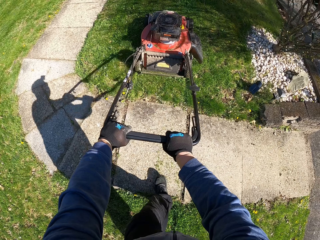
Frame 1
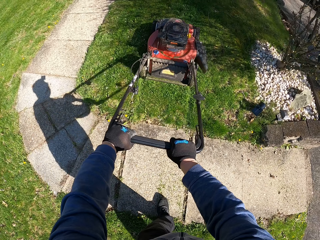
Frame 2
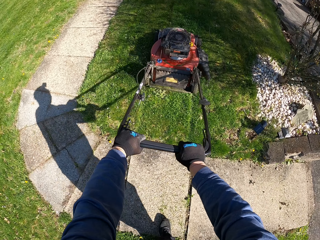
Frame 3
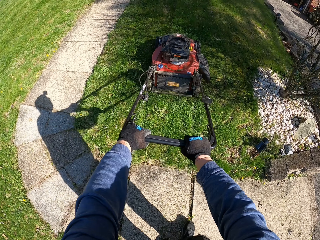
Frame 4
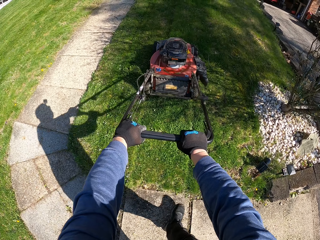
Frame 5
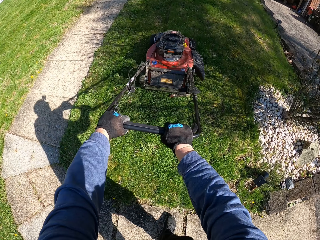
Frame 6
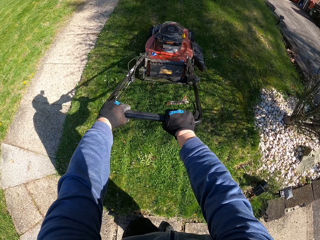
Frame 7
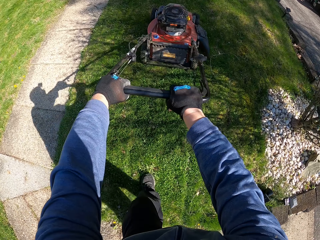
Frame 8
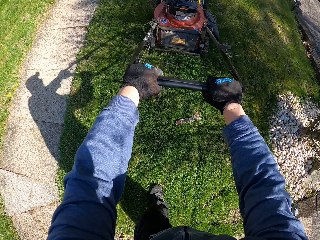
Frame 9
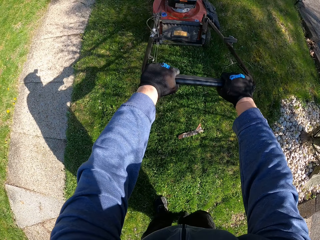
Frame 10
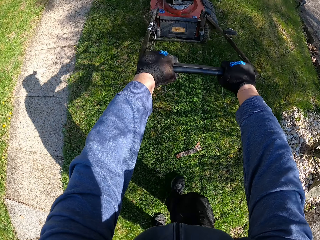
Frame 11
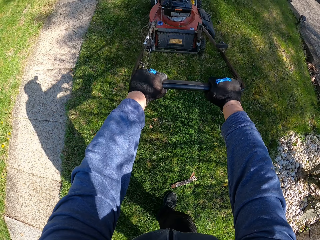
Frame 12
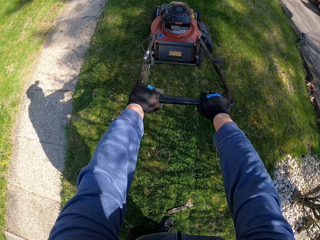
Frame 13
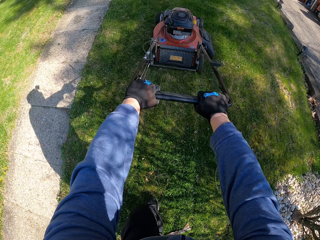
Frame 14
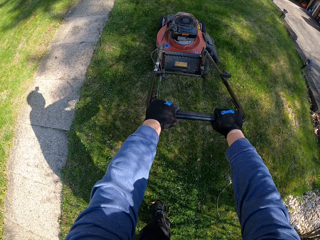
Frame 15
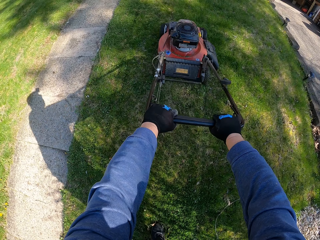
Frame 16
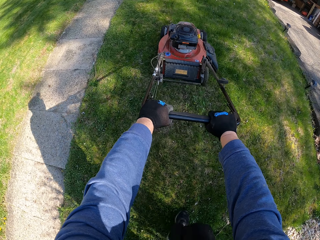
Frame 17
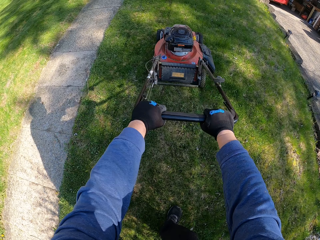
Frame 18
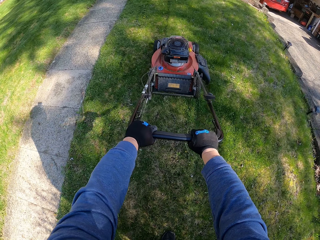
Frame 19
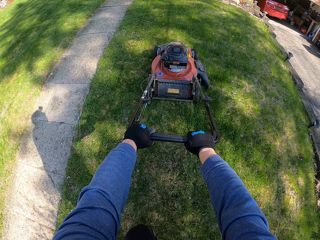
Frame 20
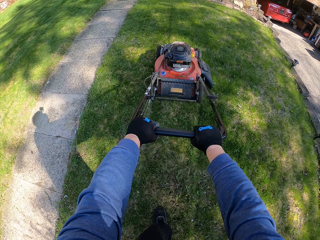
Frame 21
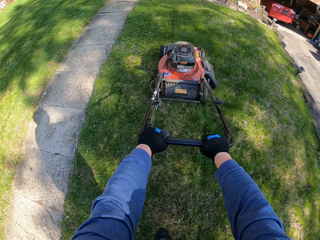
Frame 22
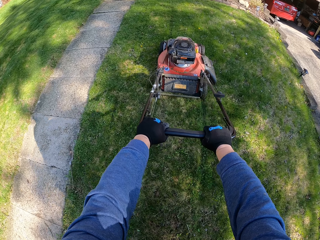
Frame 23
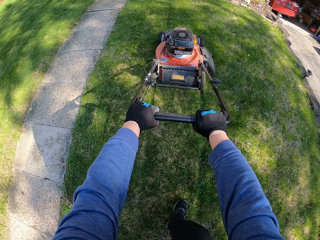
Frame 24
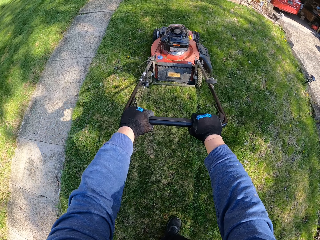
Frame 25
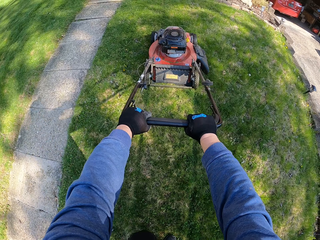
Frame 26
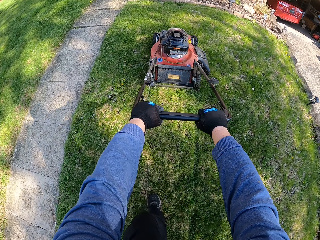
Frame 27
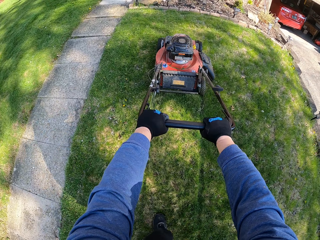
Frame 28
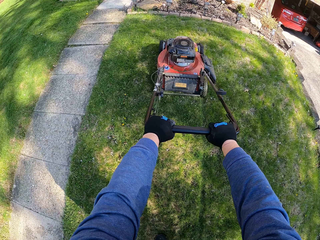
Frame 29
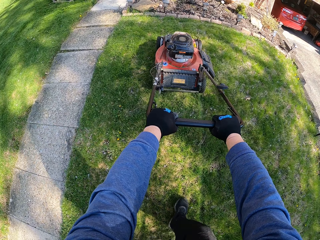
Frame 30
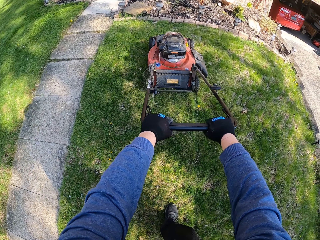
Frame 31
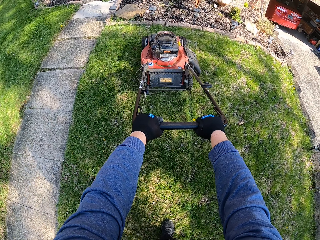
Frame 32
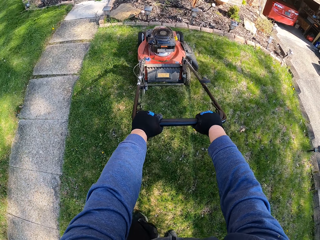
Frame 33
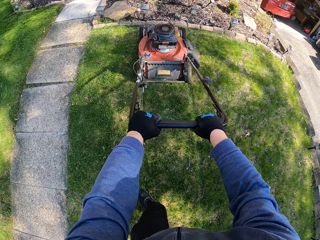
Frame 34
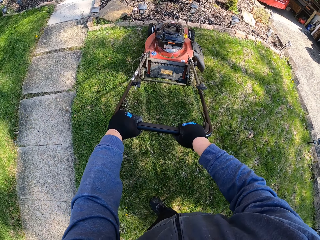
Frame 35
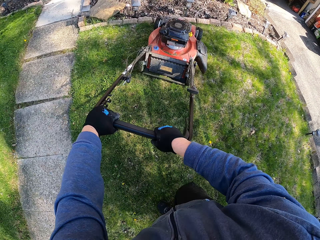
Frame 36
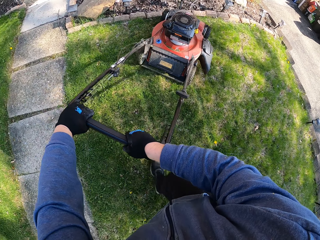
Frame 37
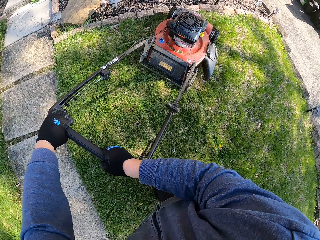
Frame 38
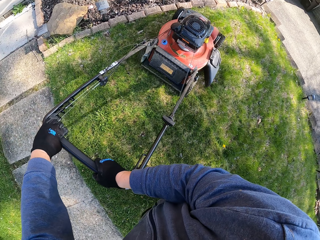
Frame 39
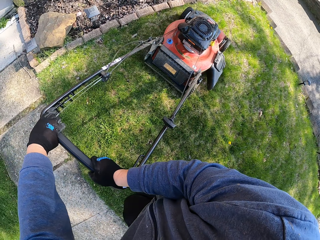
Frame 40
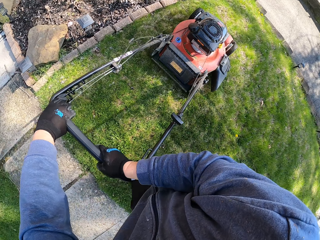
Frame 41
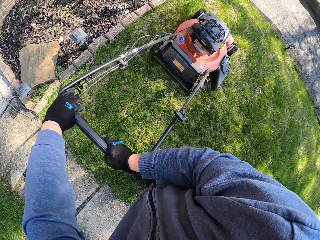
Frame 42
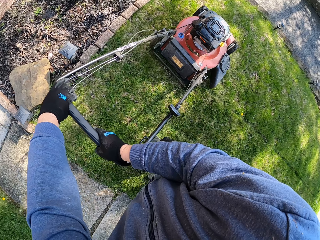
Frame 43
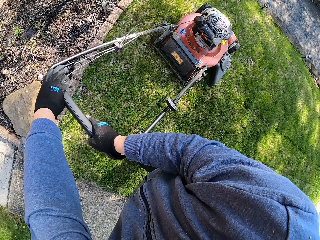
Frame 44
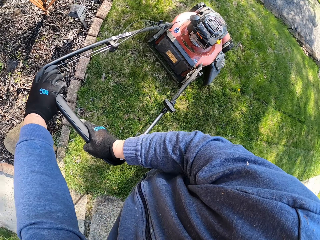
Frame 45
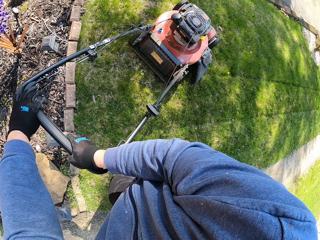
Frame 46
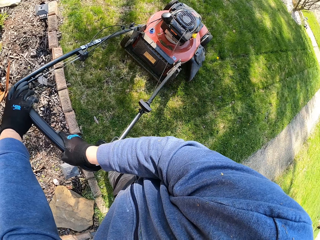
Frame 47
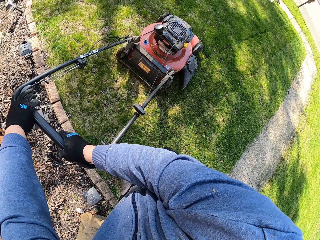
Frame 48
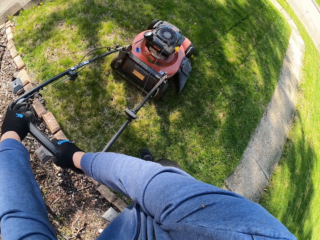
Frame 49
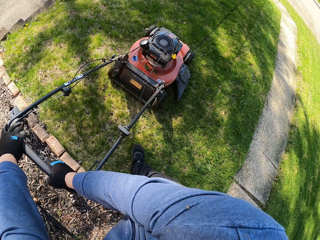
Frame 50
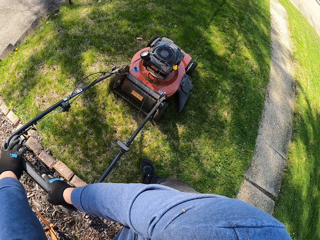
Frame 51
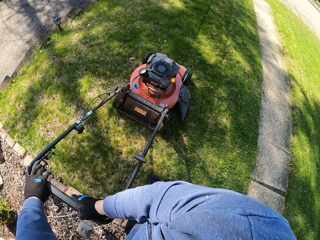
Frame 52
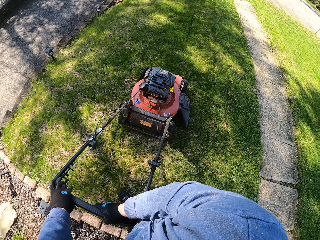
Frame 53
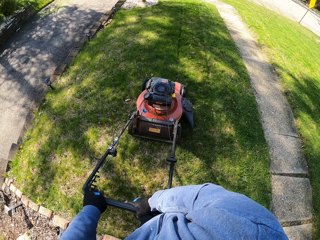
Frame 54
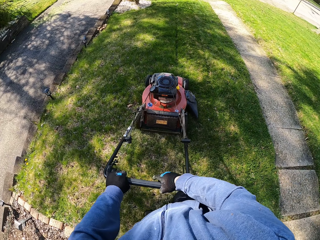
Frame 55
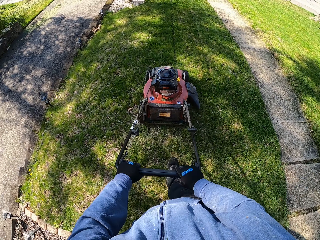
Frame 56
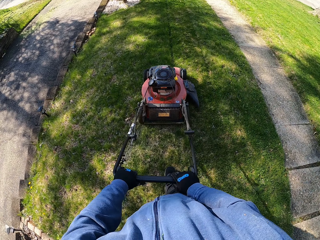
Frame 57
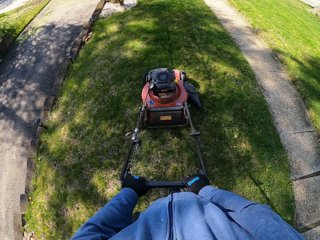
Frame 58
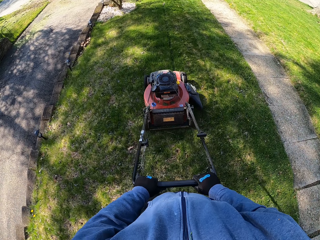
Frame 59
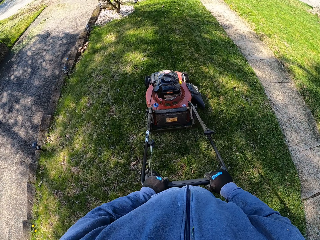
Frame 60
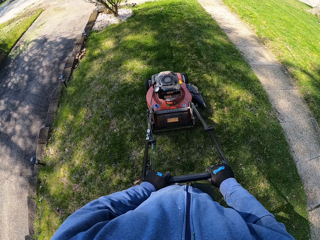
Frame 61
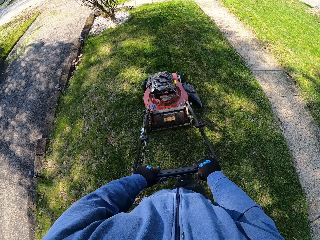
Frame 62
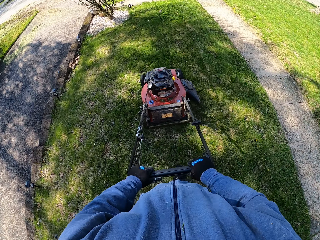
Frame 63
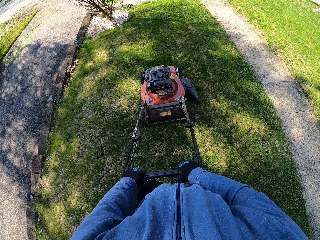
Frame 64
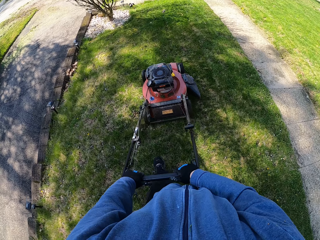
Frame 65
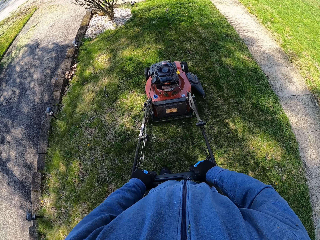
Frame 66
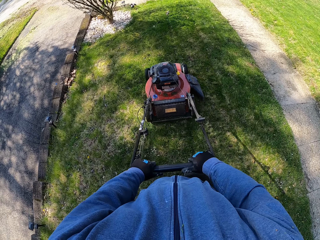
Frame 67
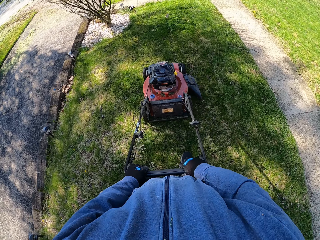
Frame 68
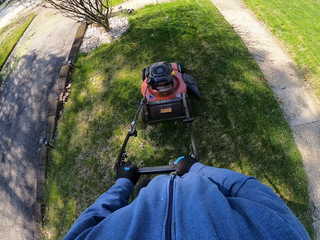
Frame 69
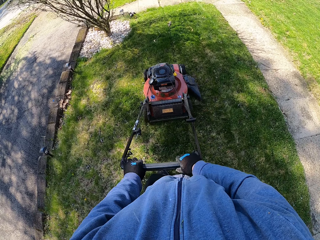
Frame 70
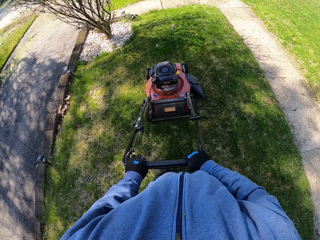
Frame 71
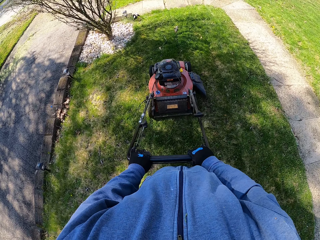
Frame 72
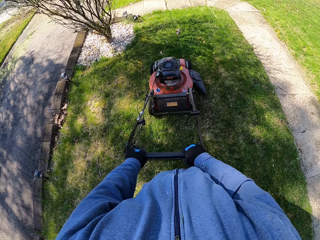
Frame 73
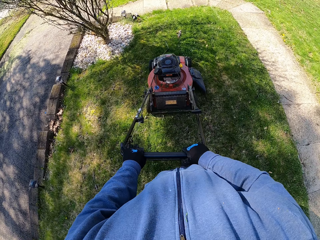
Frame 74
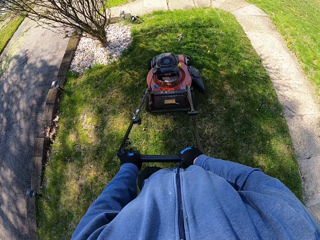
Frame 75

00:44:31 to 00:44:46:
The camera wearer makes a U-turn with the lawn mower. They cut grass with the lawn mower.

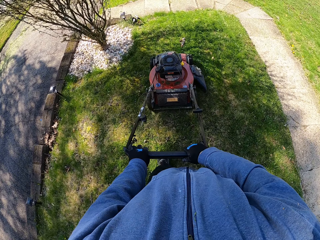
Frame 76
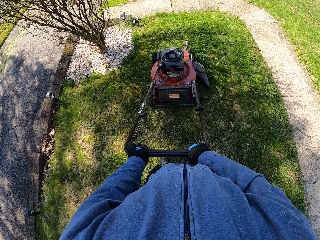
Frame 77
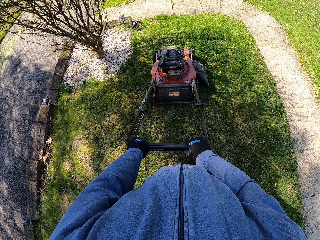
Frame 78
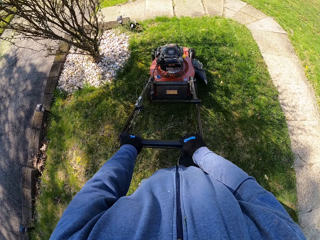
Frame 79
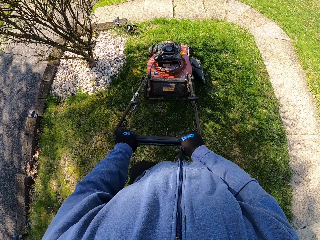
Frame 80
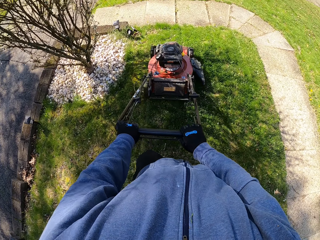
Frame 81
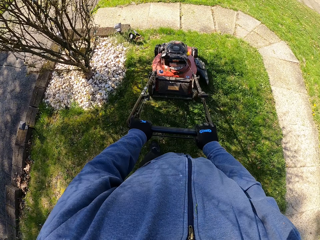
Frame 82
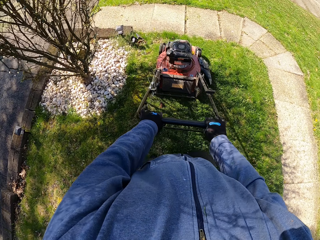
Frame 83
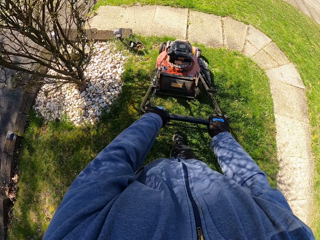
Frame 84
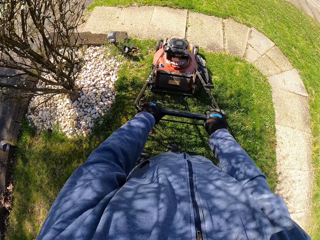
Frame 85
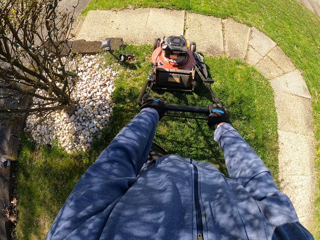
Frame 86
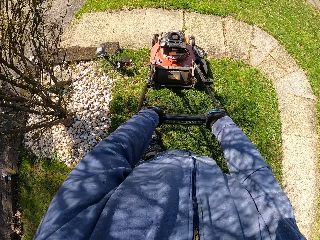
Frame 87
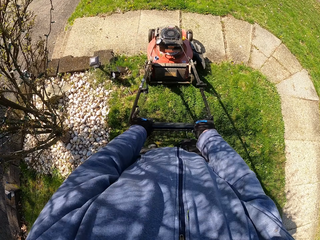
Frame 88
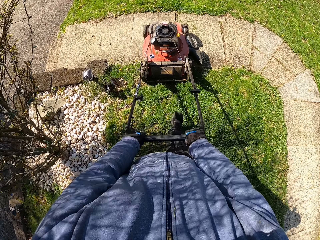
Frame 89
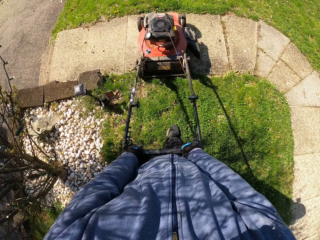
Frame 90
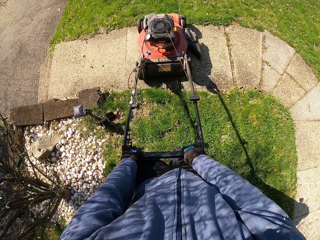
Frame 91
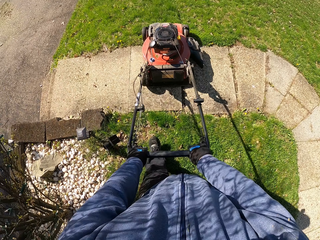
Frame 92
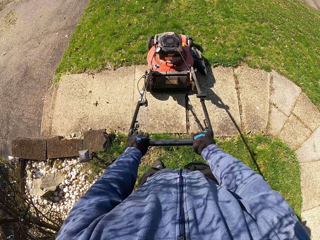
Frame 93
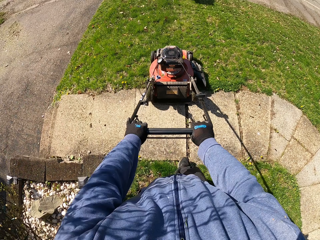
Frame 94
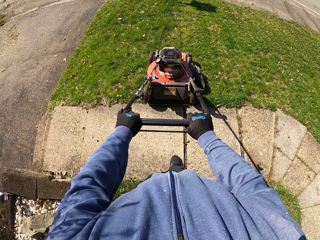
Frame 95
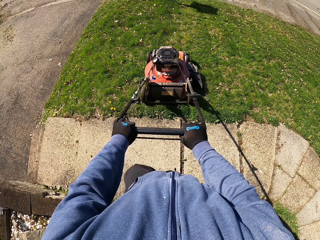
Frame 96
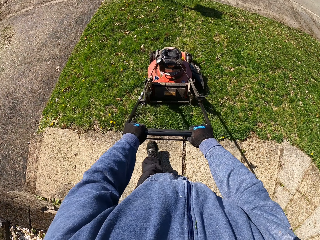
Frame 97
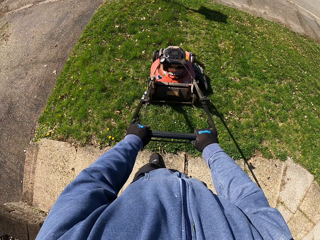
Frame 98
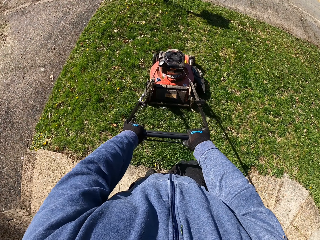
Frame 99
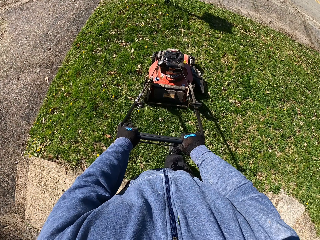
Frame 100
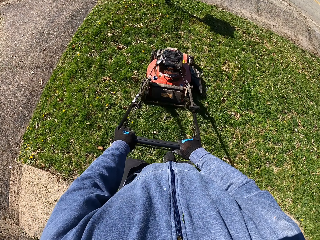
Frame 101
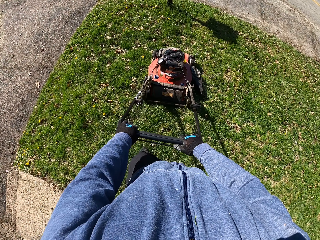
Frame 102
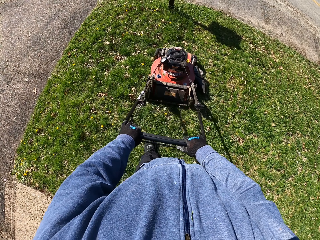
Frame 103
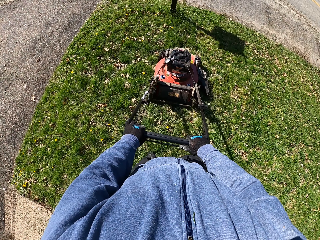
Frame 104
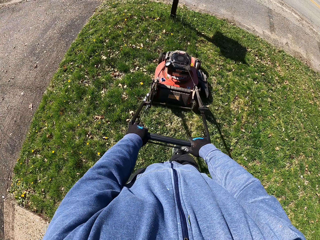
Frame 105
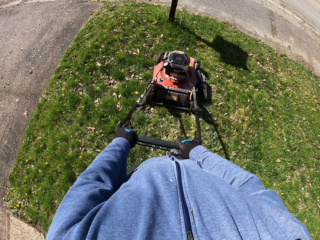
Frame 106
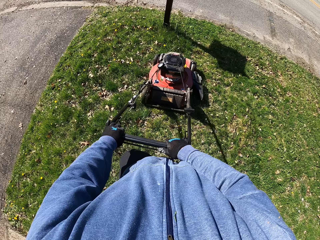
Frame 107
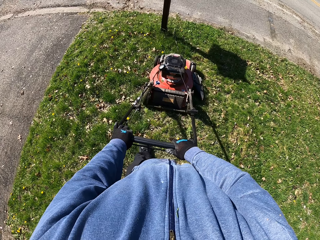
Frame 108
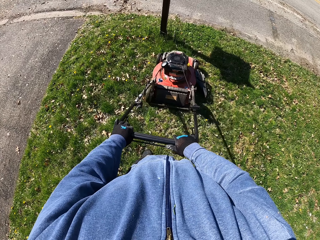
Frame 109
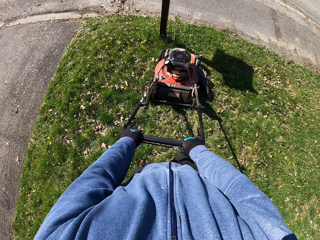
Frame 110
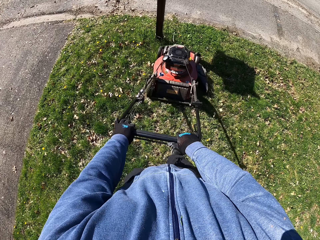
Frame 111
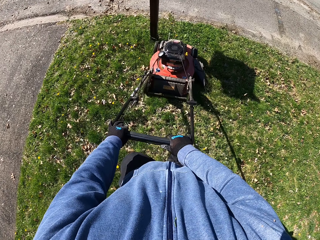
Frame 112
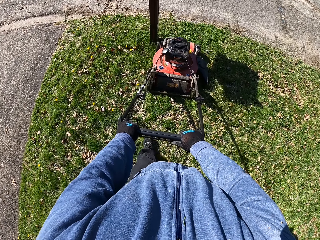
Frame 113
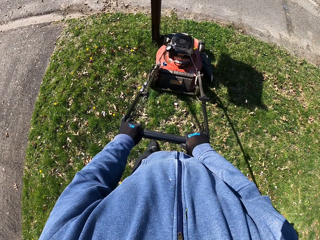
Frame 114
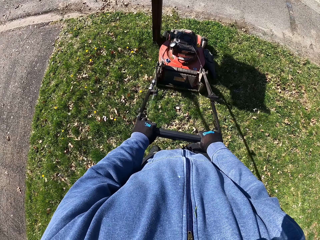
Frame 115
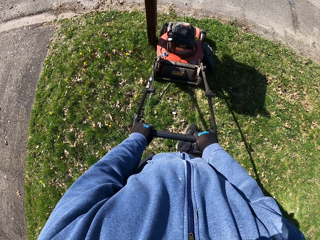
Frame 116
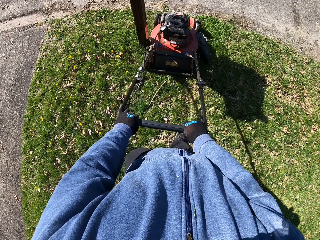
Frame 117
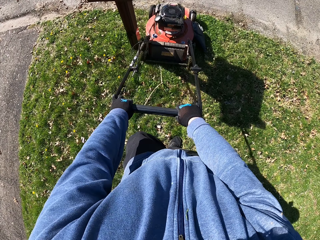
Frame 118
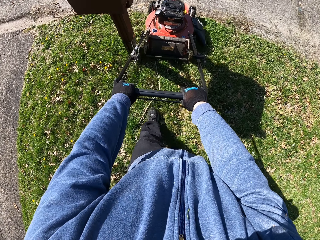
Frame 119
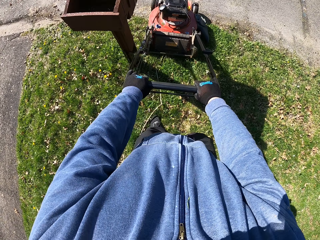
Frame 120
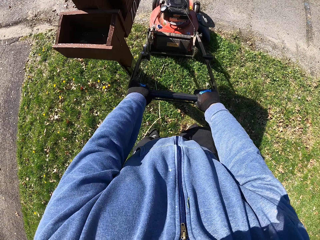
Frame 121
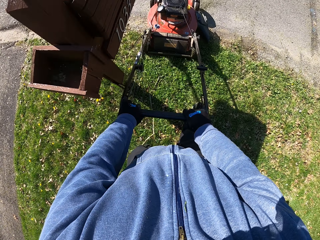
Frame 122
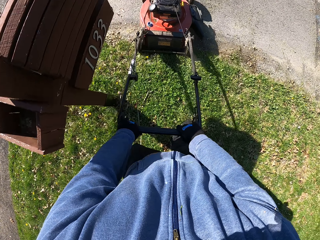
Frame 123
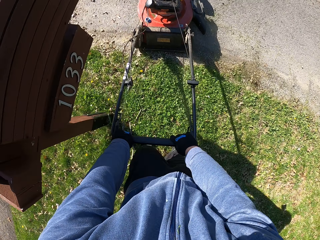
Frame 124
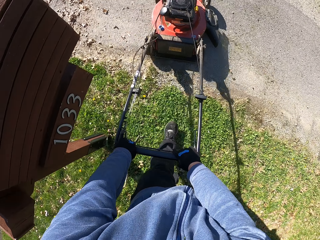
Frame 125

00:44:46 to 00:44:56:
The camera wearer moves the lawn mower on the pathway.
